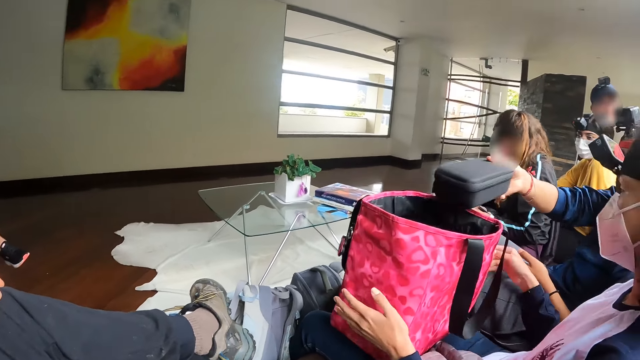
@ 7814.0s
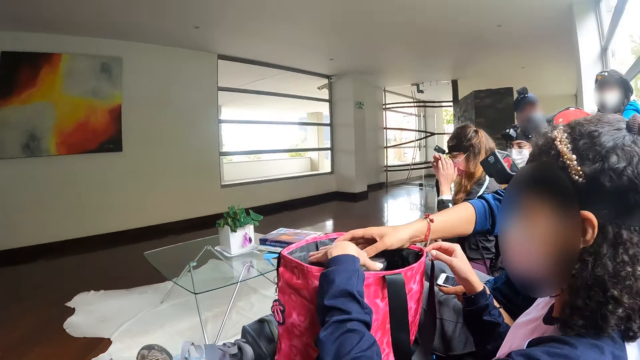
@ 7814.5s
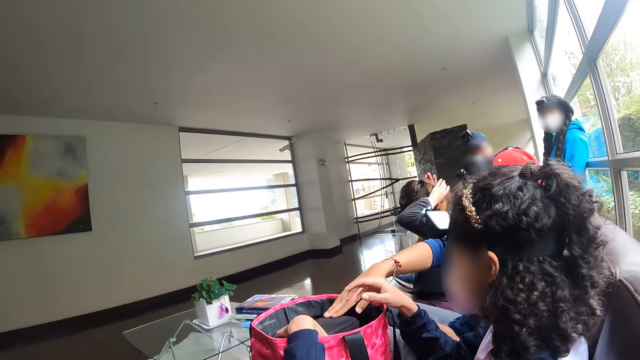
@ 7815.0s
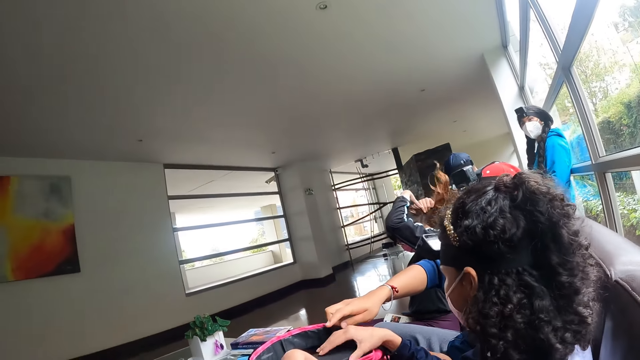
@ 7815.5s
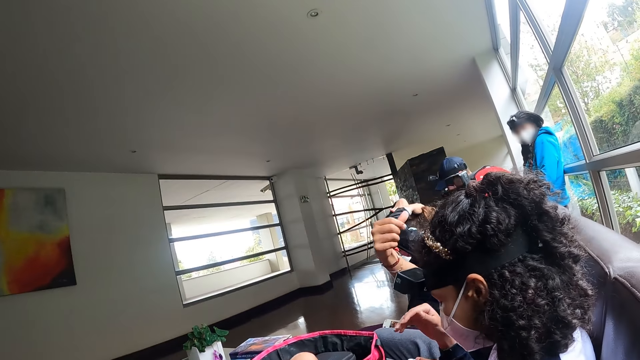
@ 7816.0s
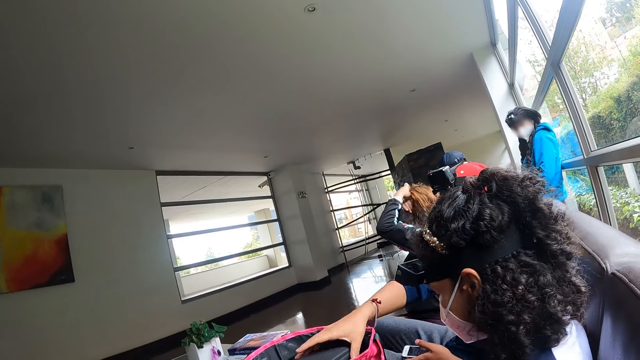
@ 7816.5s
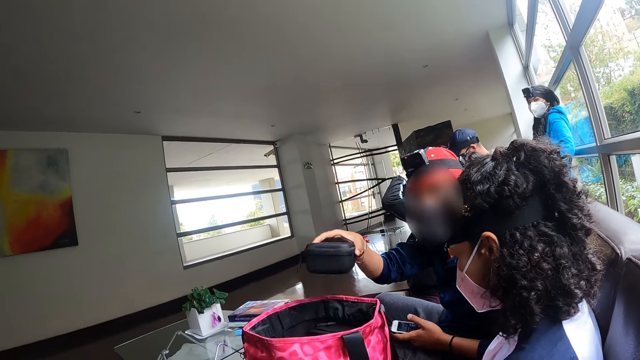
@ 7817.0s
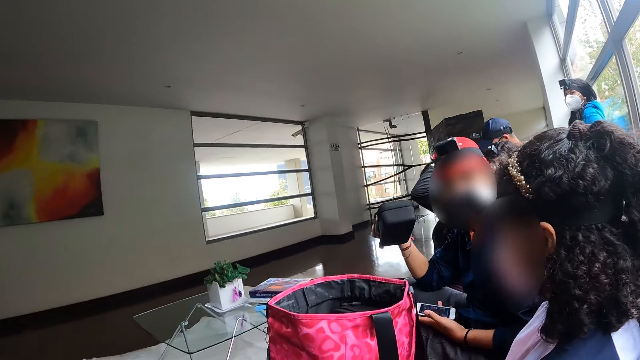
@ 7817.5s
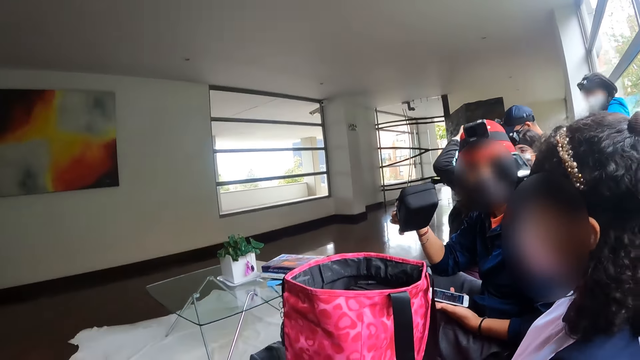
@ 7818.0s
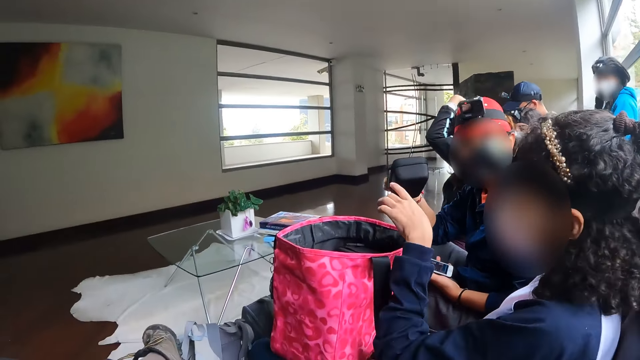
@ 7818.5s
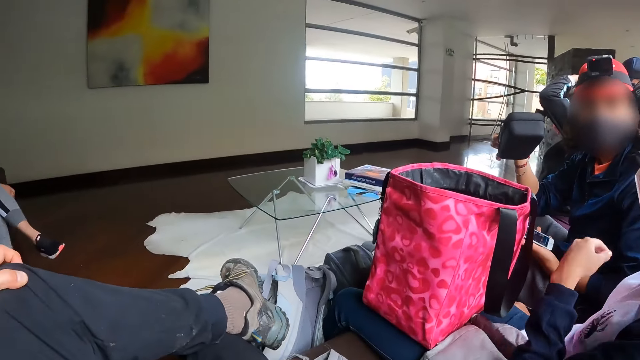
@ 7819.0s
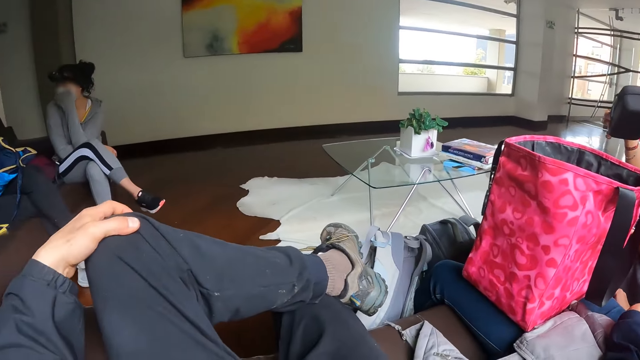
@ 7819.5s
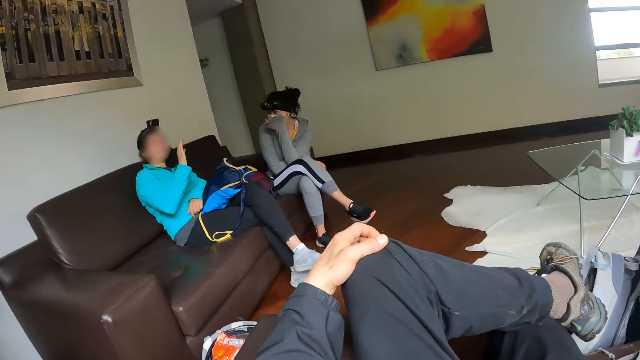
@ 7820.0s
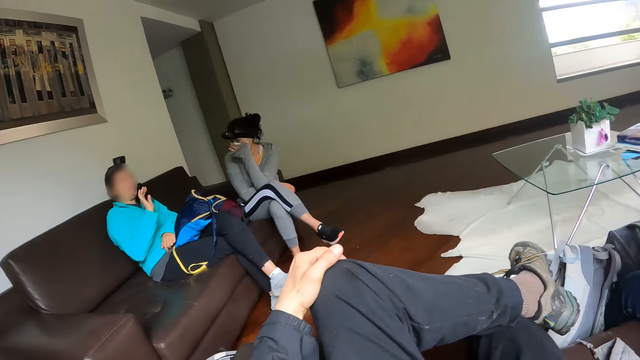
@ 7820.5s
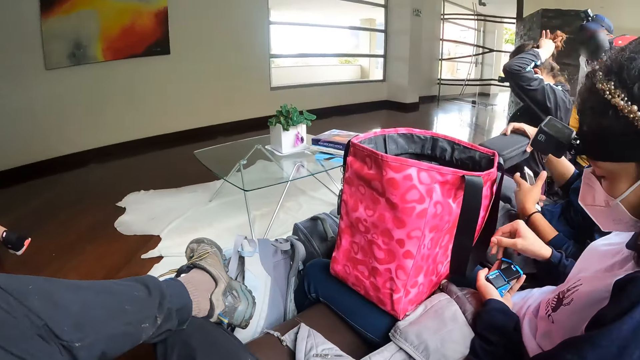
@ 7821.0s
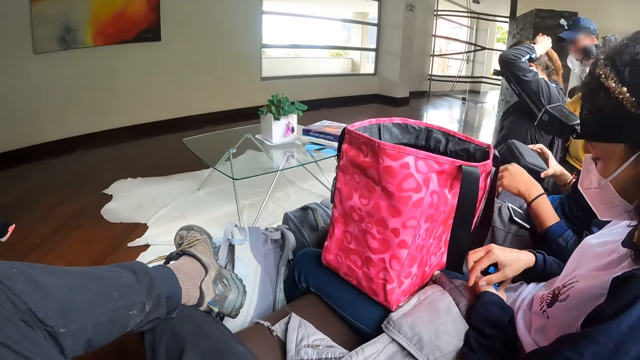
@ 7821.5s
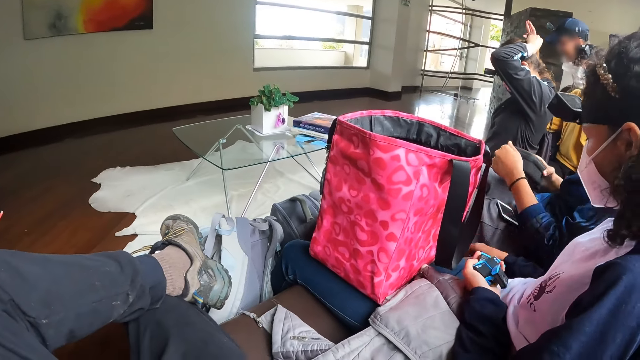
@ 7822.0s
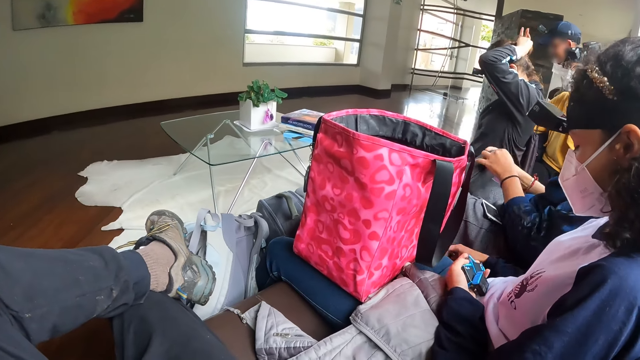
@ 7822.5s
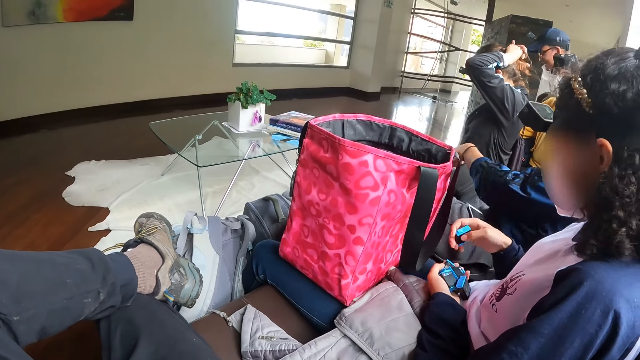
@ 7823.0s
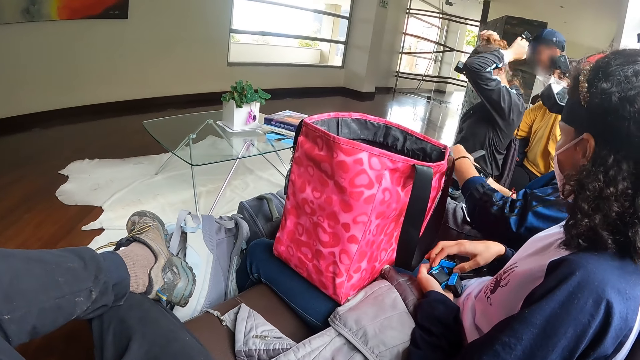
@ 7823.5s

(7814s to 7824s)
A man puts a black box into the bag with his right hand. A woman puts her hands on the black box. Another woman packs her hair with her hands. The man removes the black box from the bag with his right hand. The first woman speaks to the man. The first woman interacts with the man. The camera wearer looks around. A woman interacts with another woman. The first woman holds the batteries. The first woman drops a battery into her left hand. The man unzips the black box with his left hand and opens the black box with his left hand.

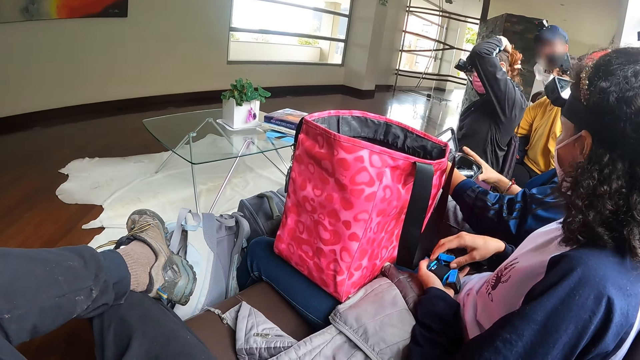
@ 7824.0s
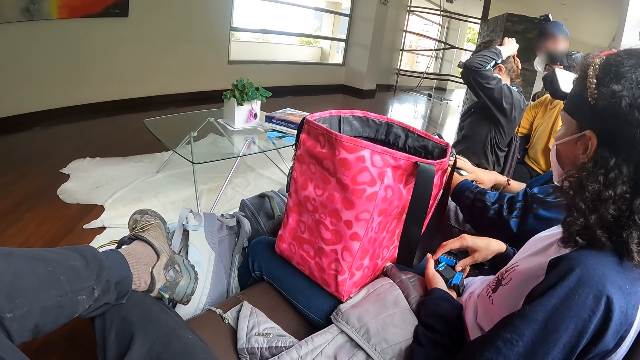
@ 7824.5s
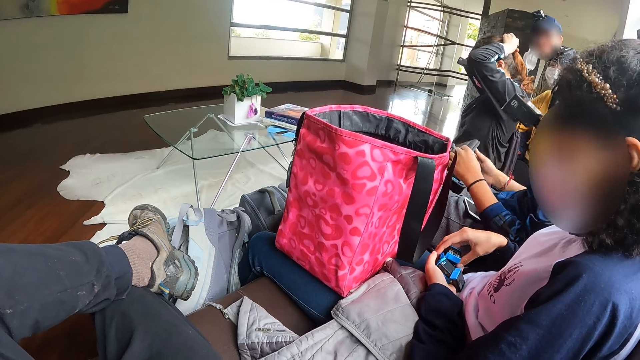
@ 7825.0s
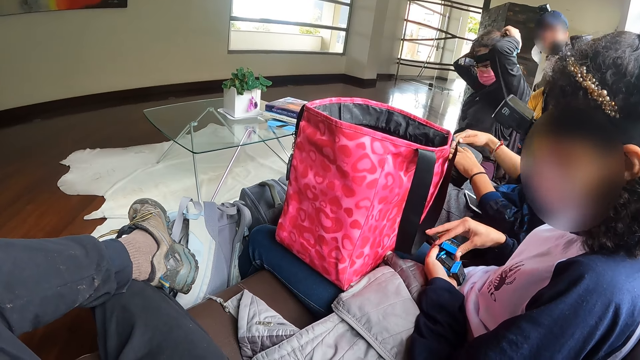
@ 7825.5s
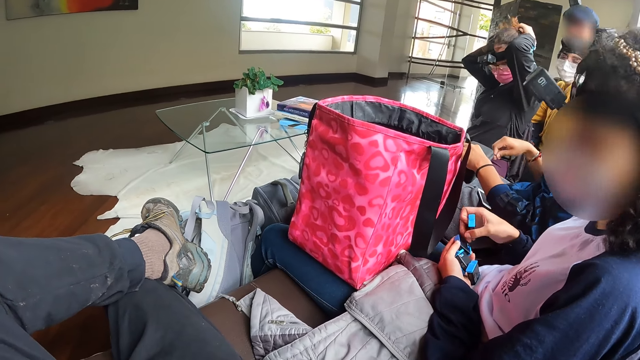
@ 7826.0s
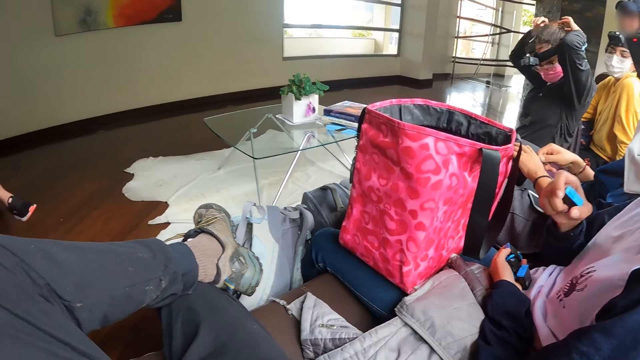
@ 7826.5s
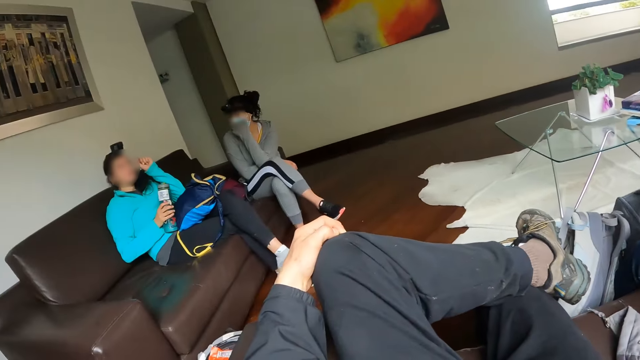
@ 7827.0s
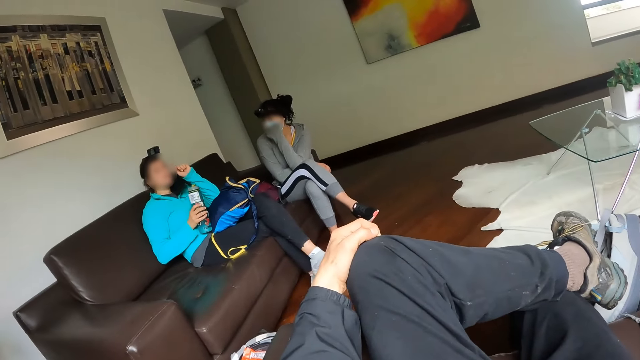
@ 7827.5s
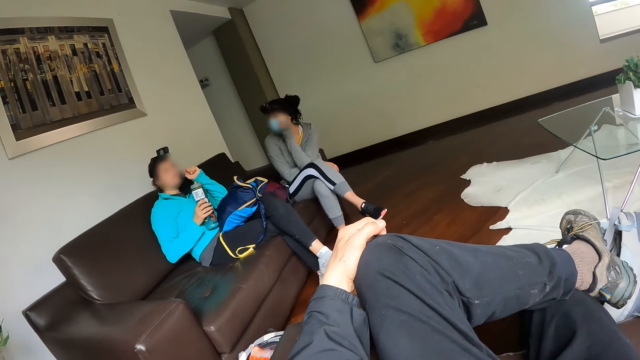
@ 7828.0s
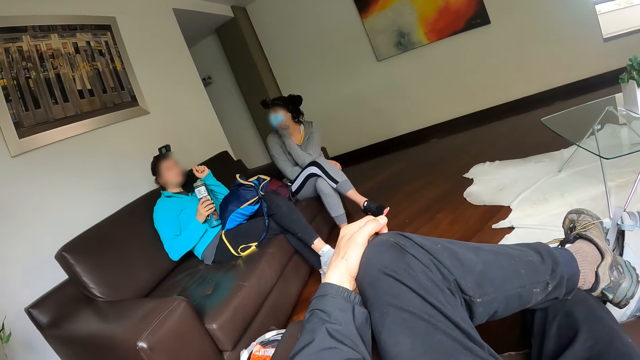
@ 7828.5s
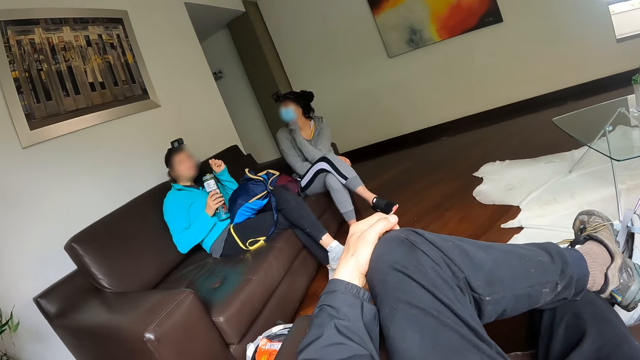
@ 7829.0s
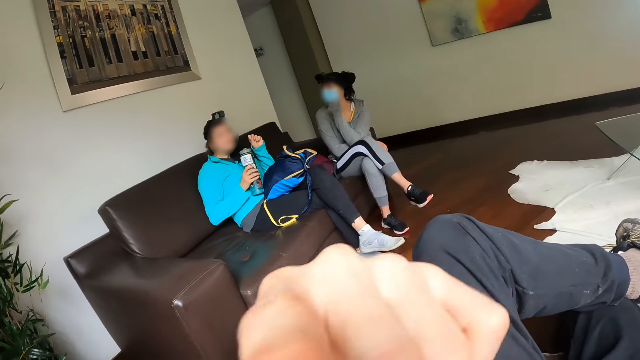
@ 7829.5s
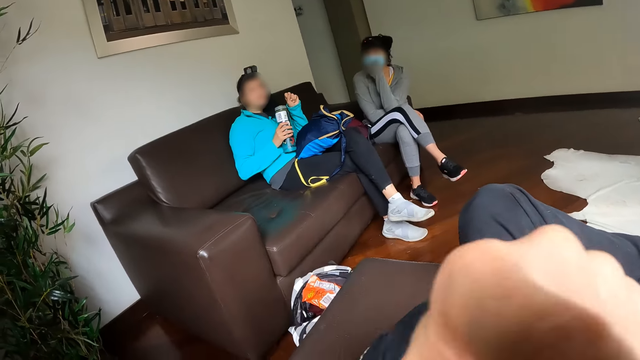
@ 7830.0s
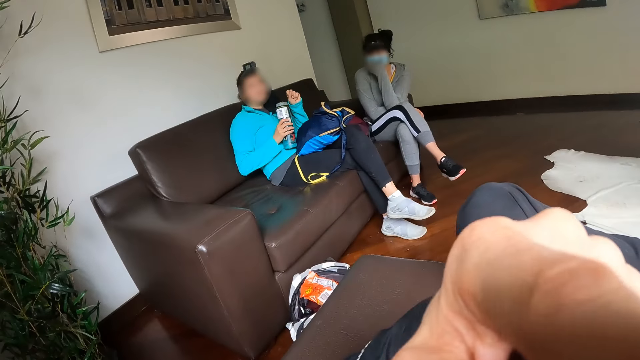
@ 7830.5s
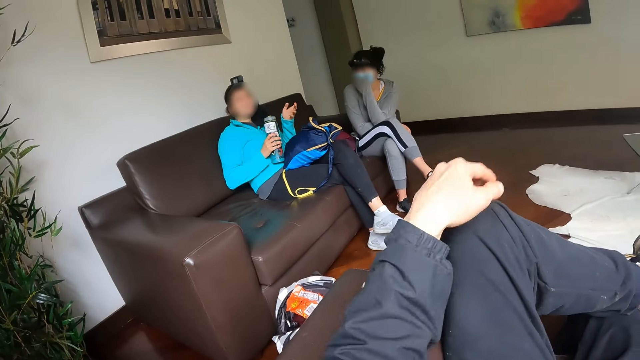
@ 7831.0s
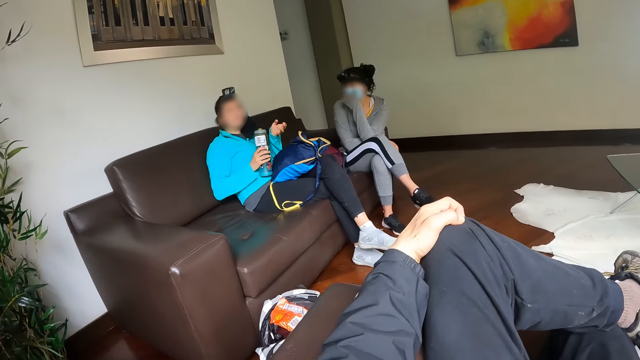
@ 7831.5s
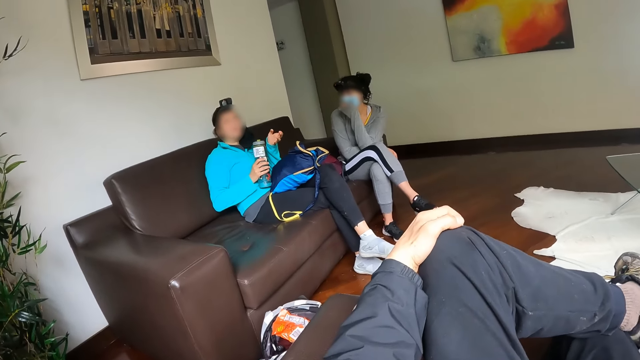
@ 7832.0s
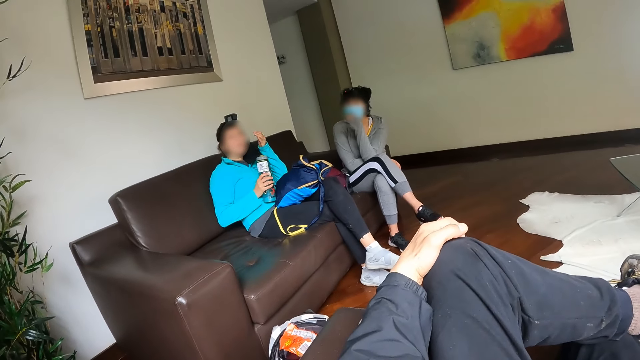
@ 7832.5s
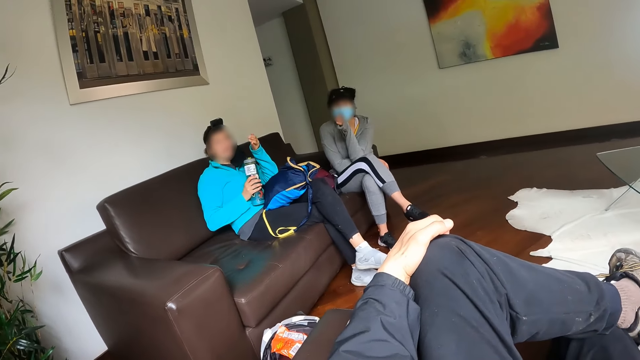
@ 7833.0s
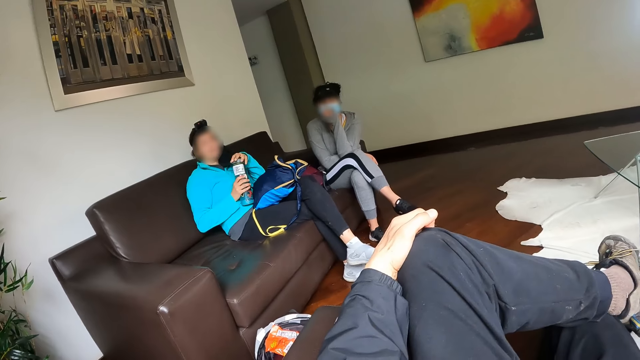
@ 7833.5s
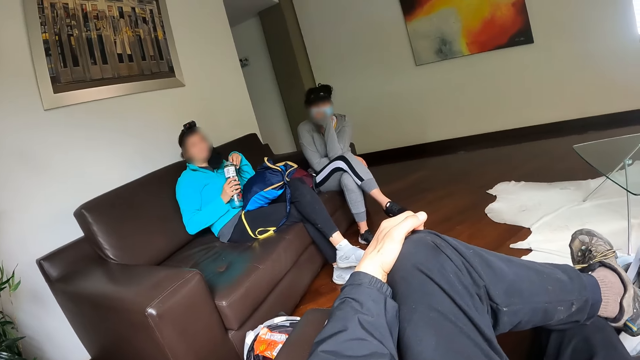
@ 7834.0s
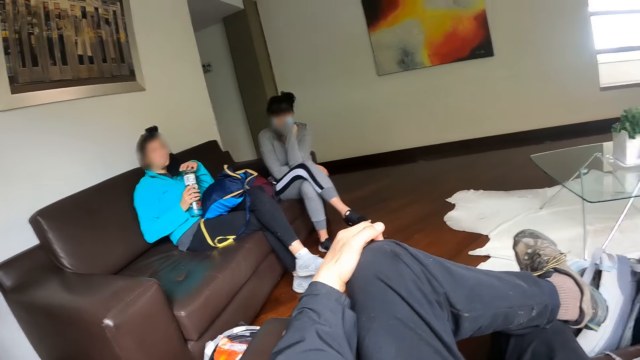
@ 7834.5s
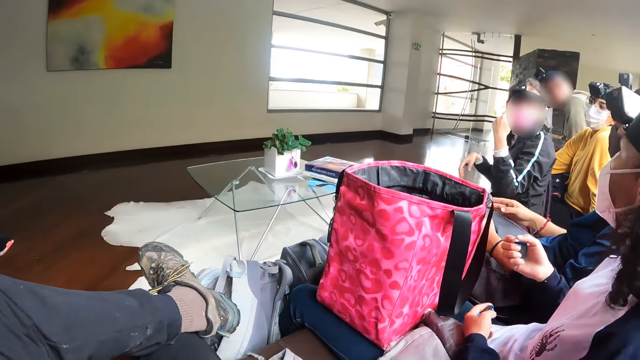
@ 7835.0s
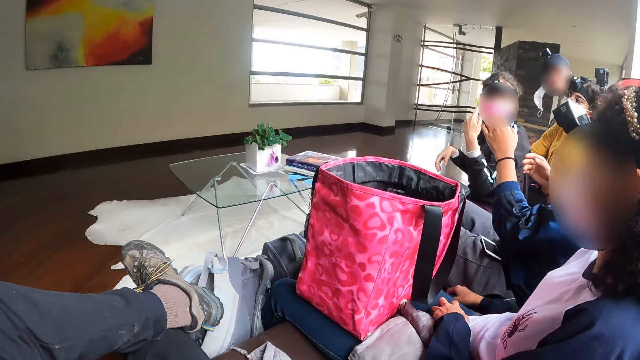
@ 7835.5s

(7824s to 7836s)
A man puts his right hand into the black box and closes the black box with his left hand. A woman picks up a battery from her left hand. The man zips the black box with his right hand. The camera wearer looks around. Another woman interacts with the group of people. A third woman holds a water bottle, speaks to the camera wearer, and opens the bottle. The camera wearer stares around. The first woman holds the batteries.
